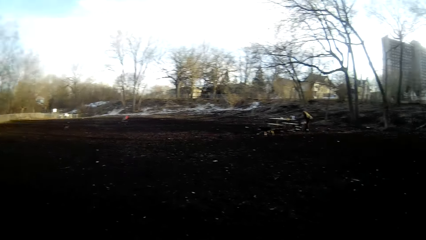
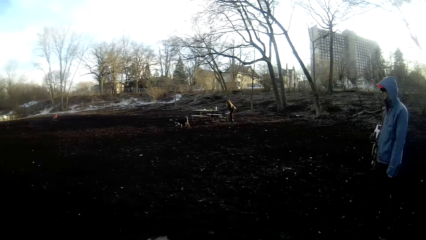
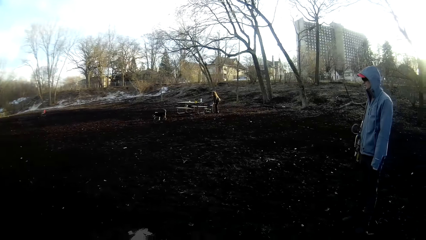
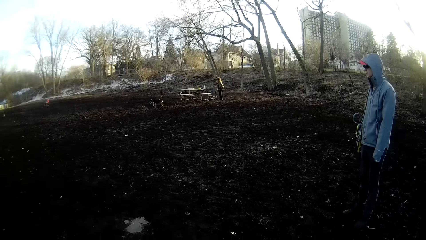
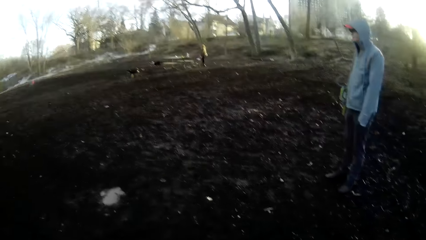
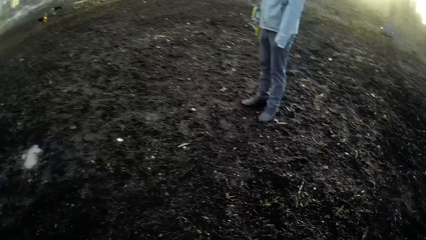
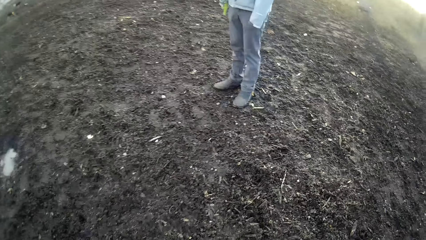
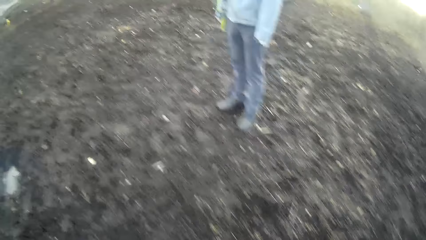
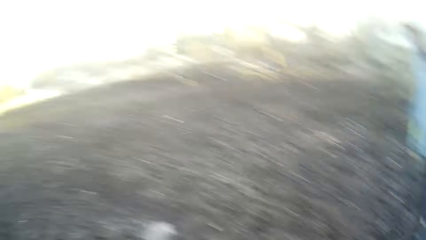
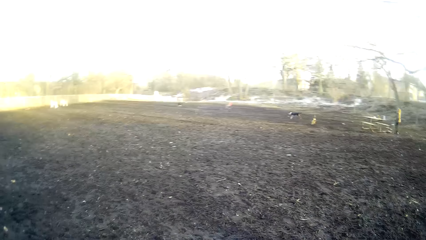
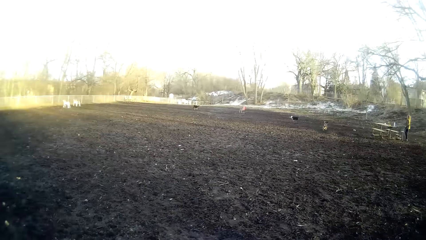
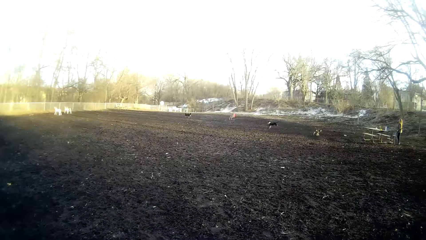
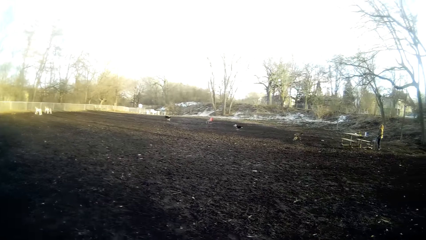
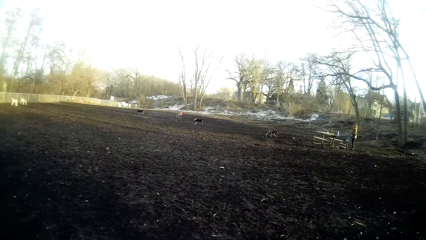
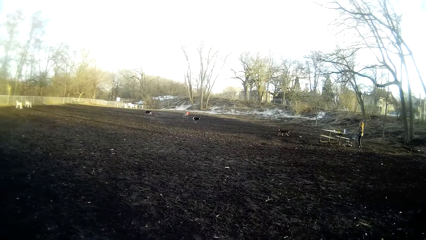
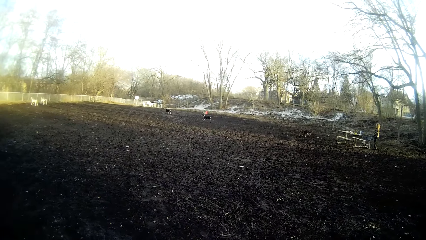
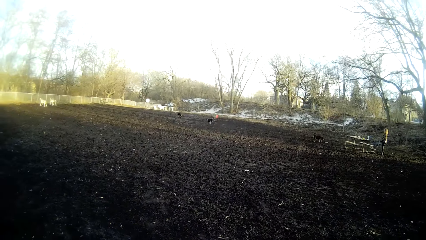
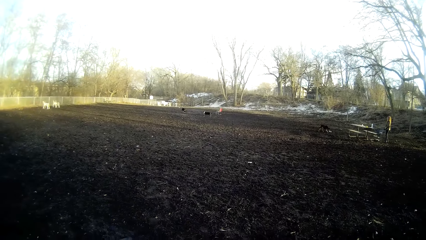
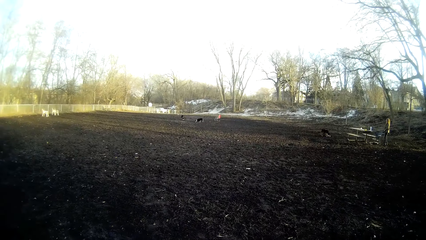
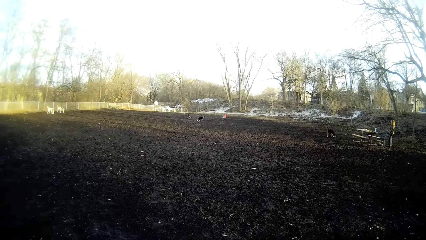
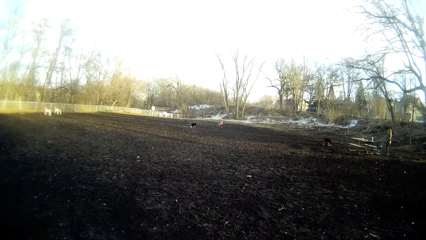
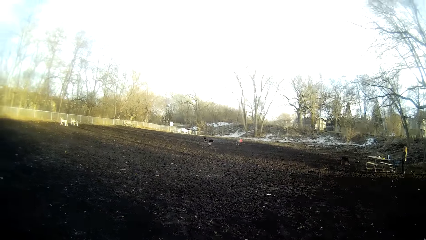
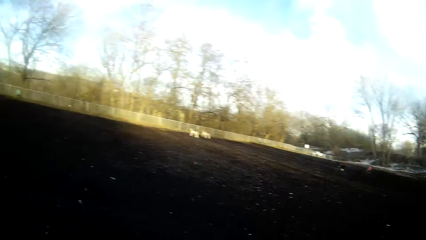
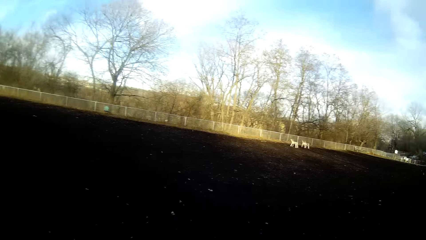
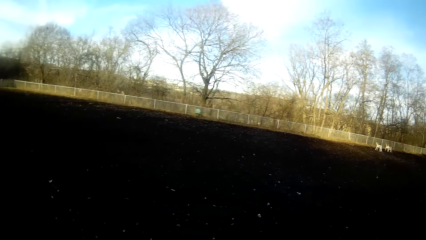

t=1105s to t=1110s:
The camera wearer stares around. A man stands aside the camera wearer. The camera wearer stares at the dogs.

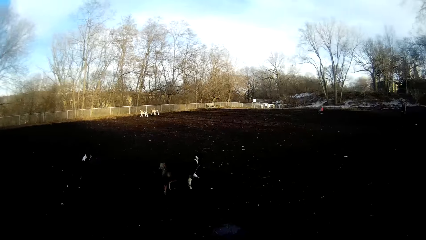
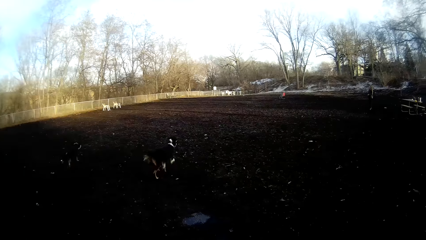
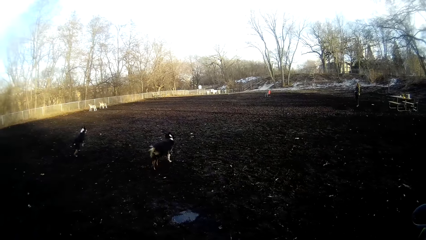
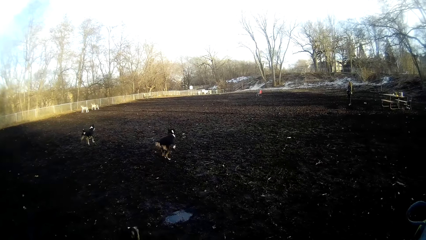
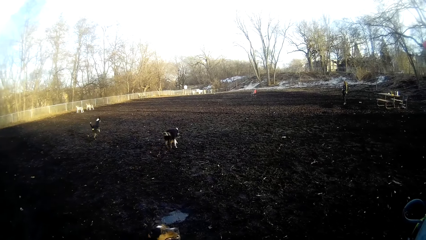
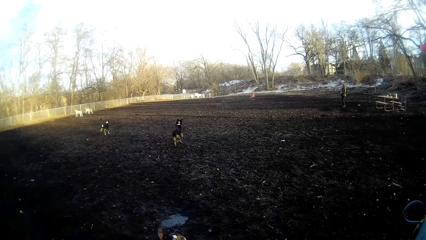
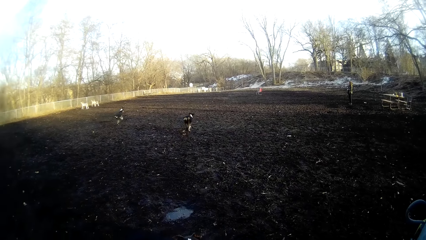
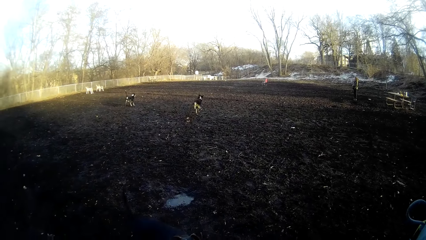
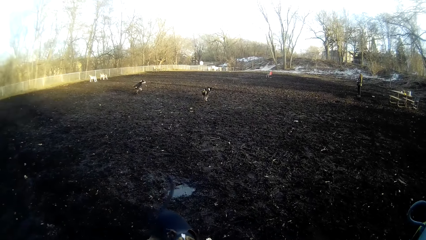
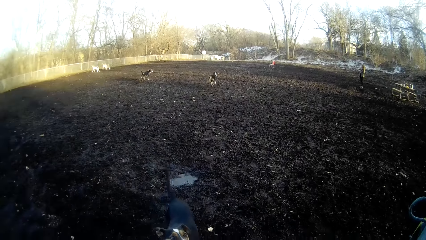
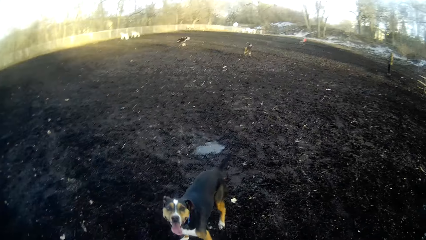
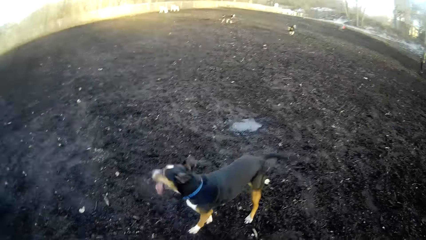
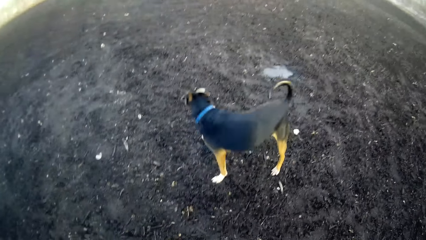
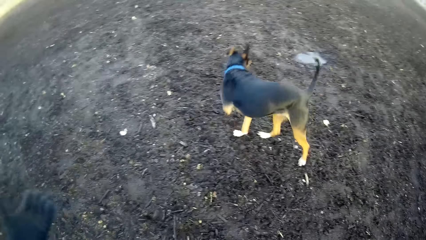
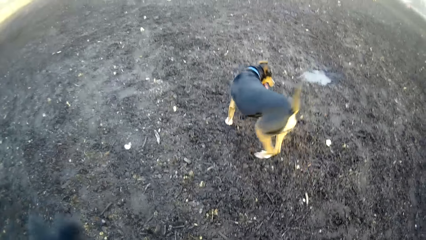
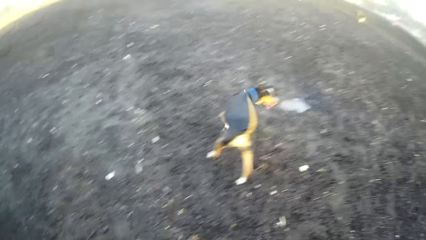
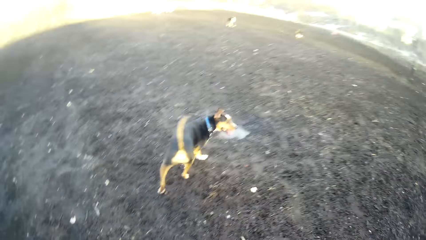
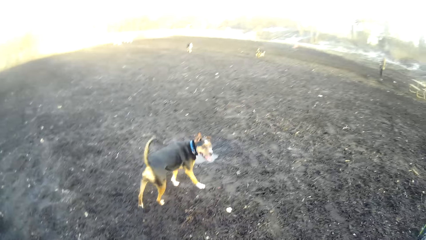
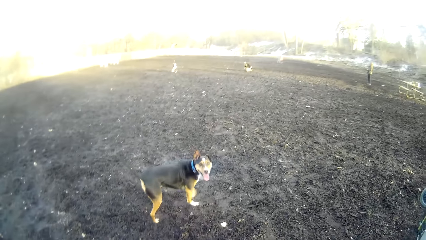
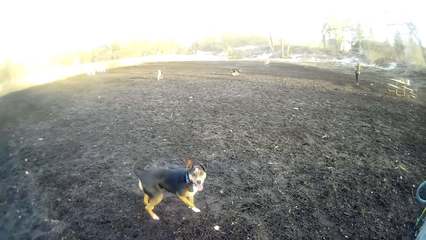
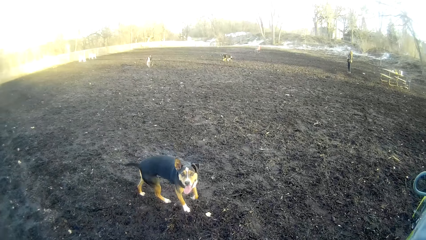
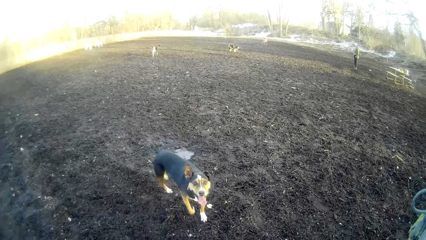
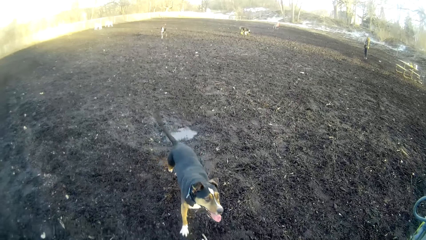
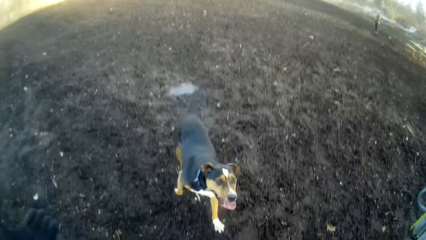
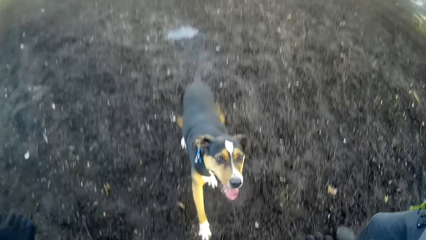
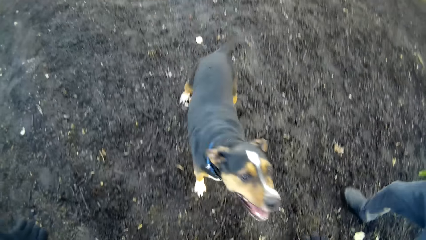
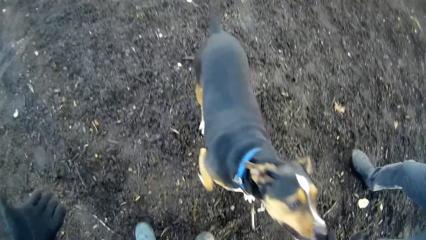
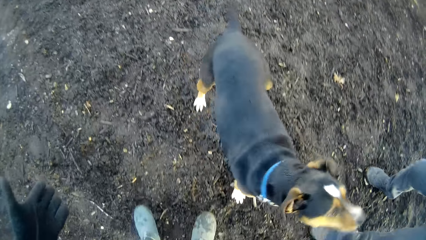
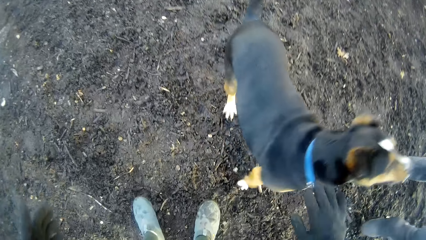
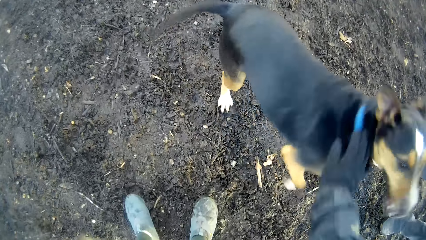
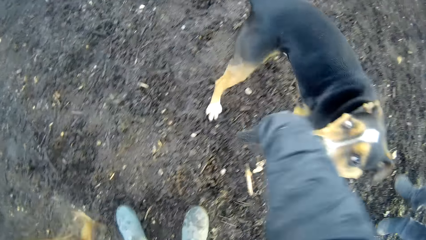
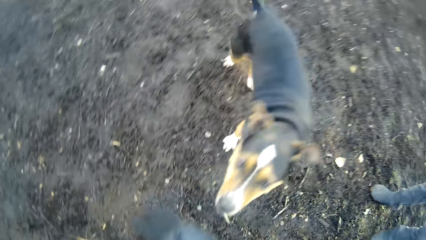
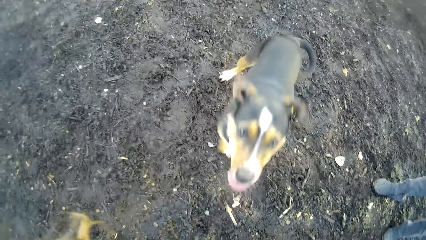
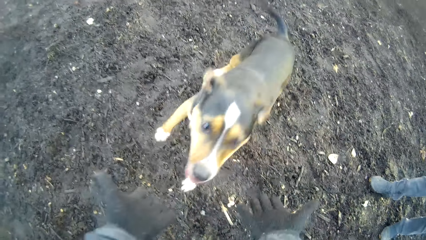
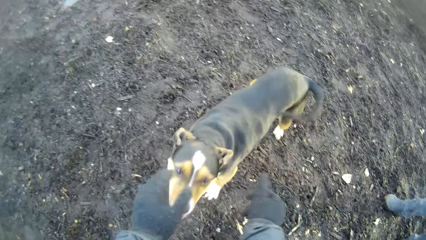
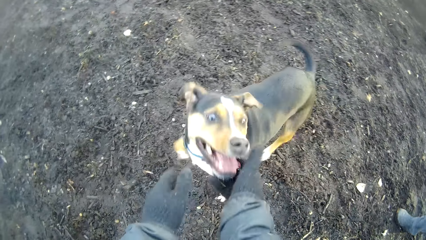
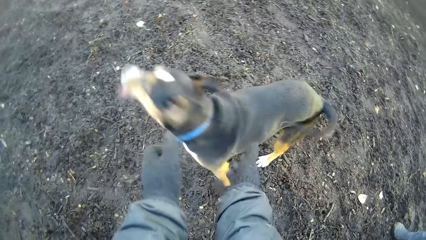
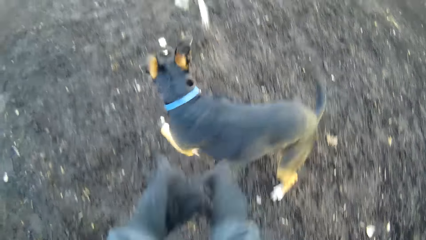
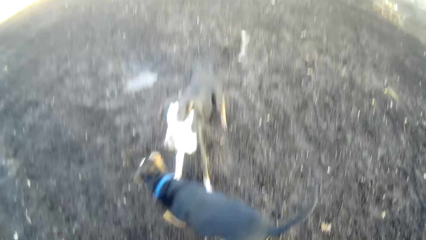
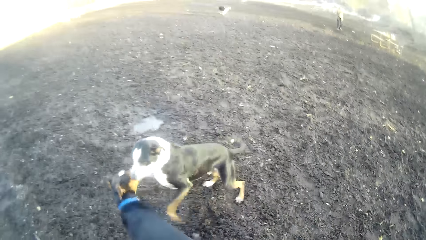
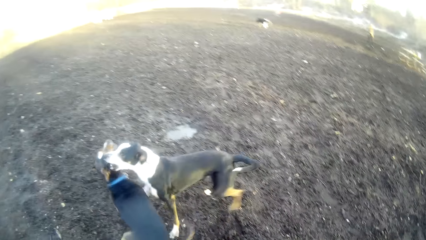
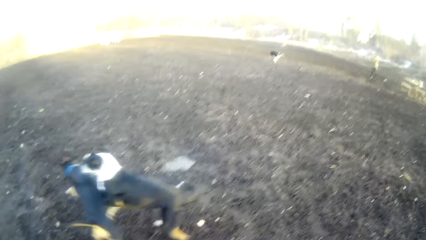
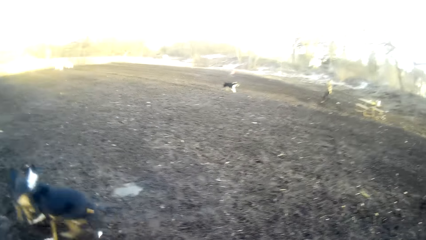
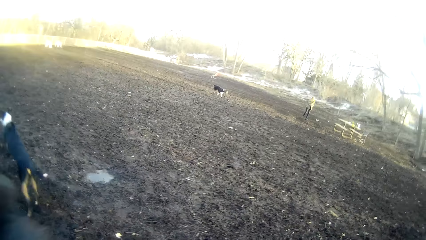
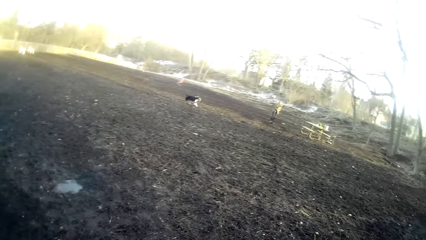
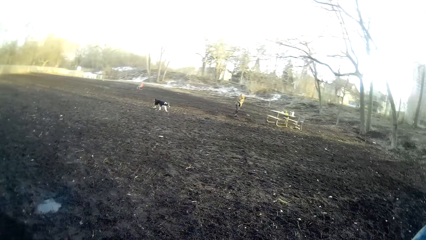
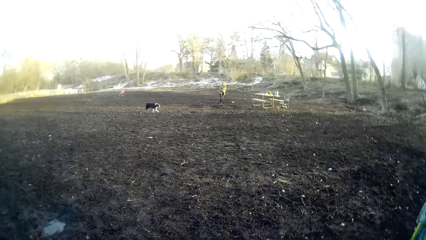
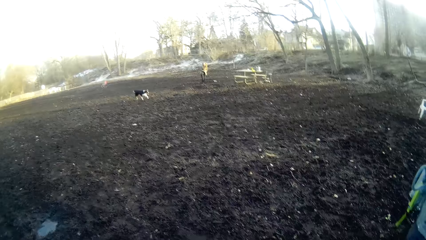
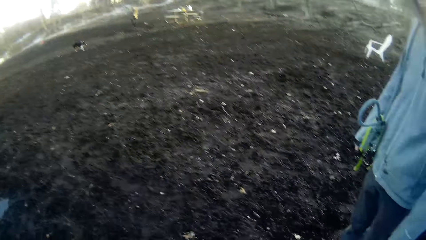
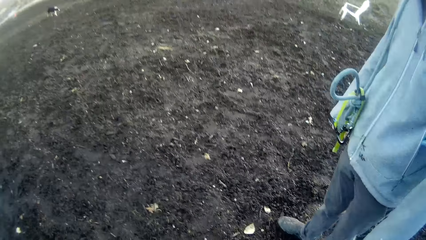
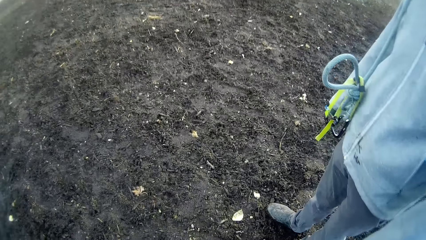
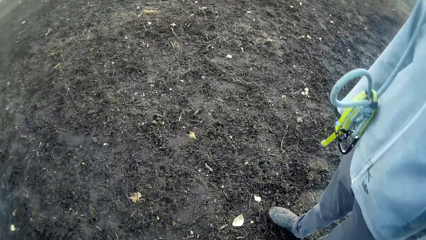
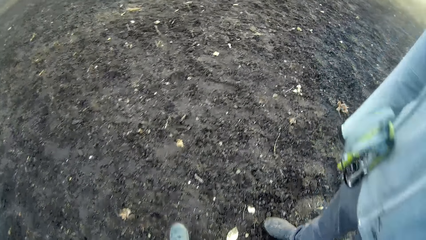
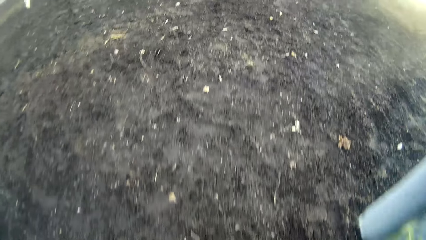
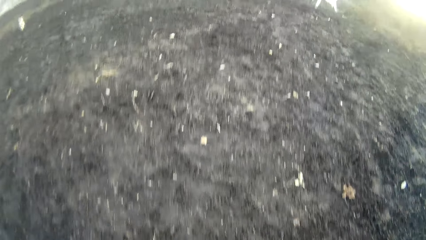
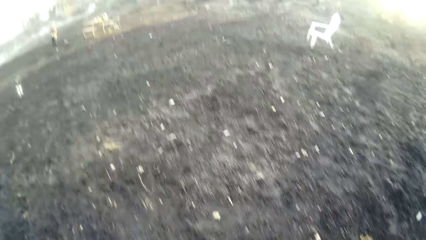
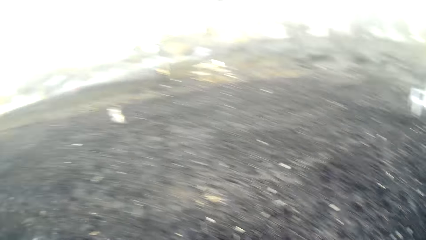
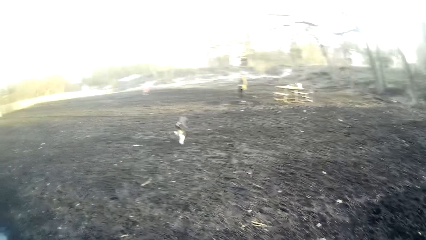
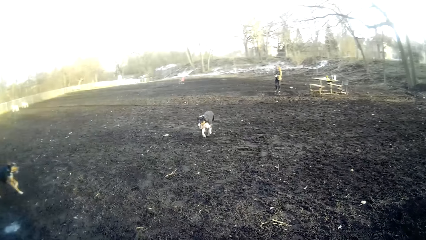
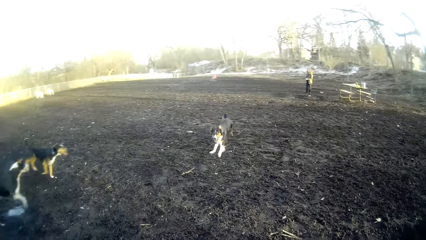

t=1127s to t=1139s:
The dog chases down the stone. Another dog chases down the stone. The camera wearer stares at the dogs. They play with a third dog. The second dog plays with the third dog.
